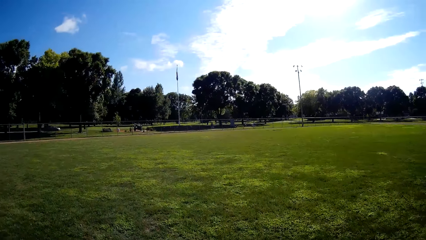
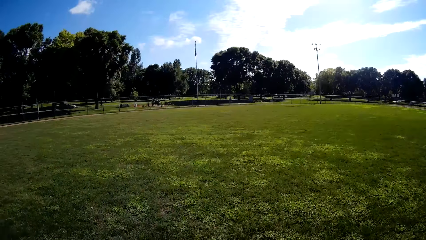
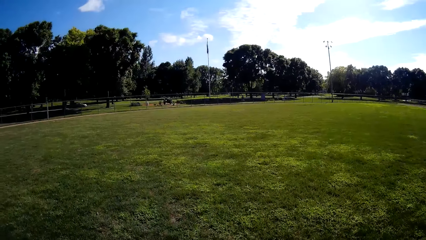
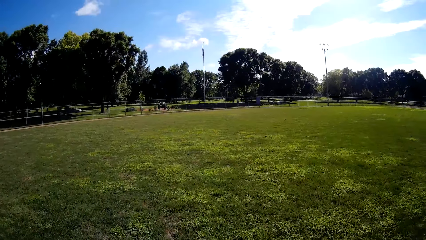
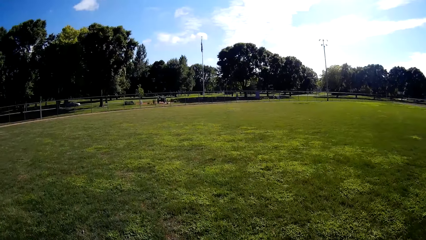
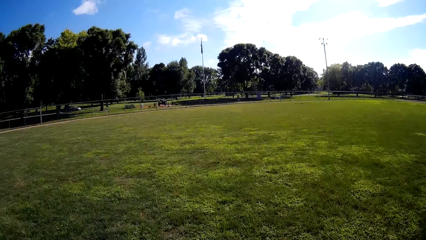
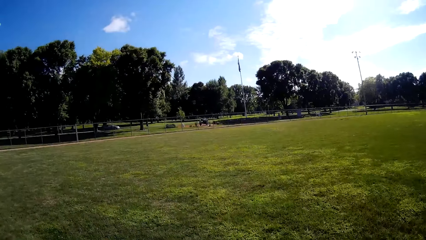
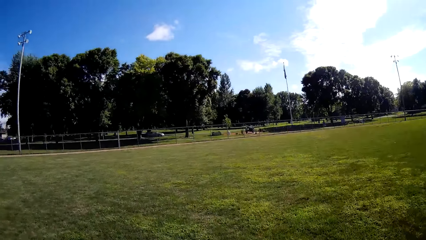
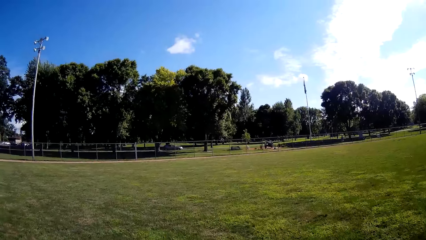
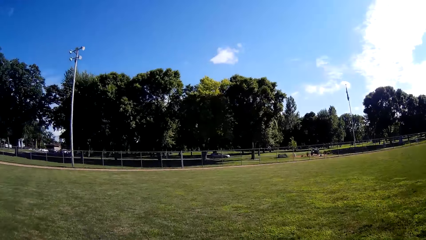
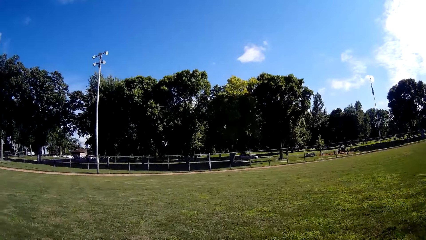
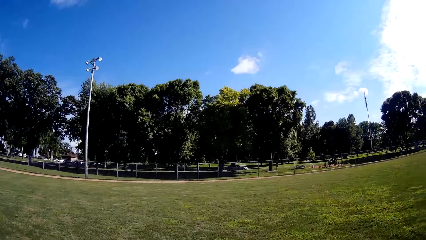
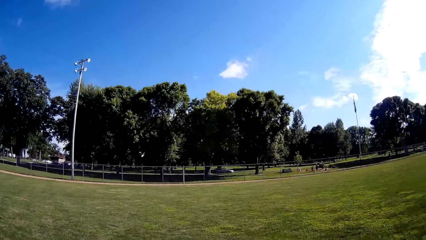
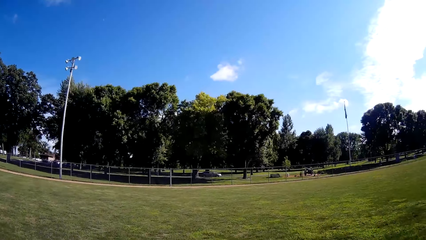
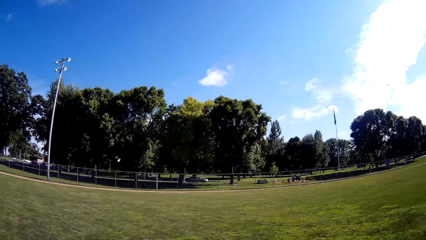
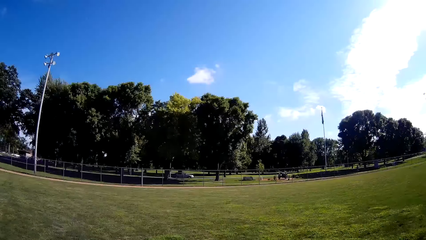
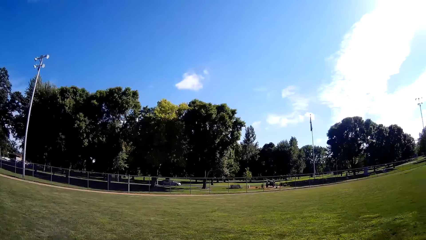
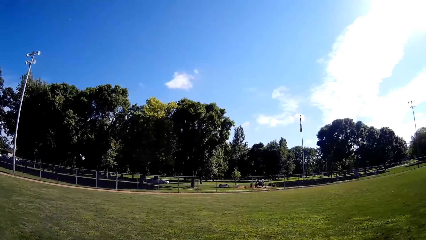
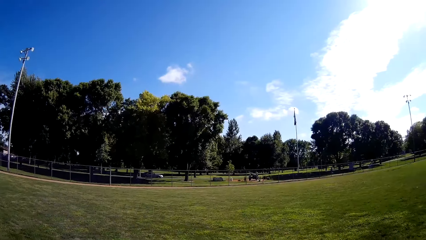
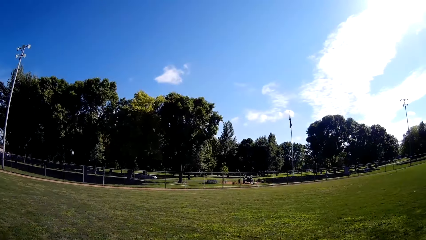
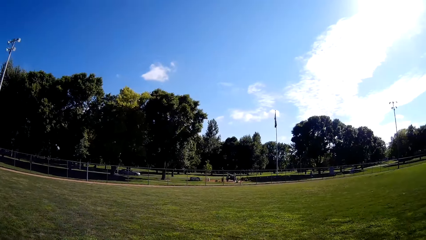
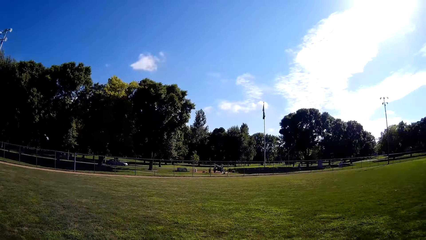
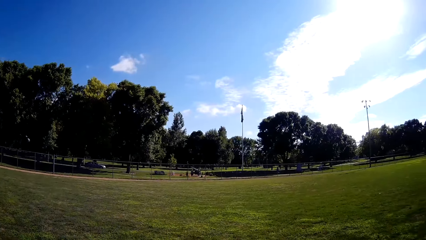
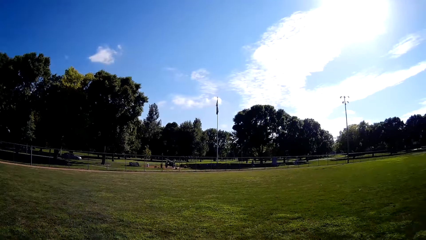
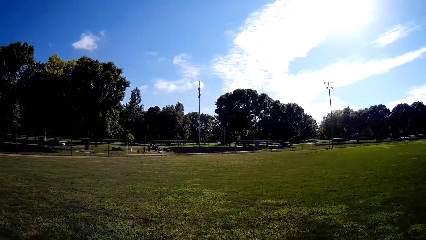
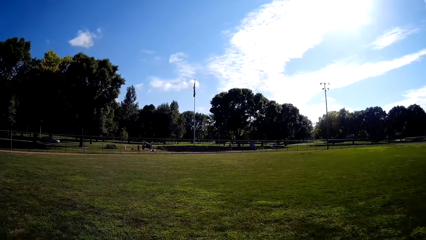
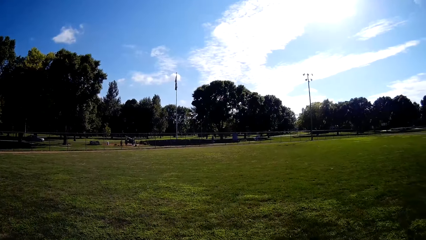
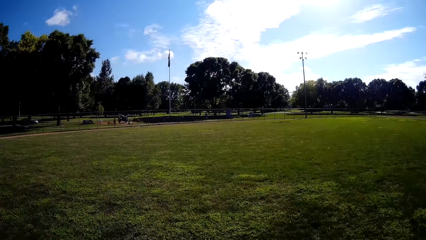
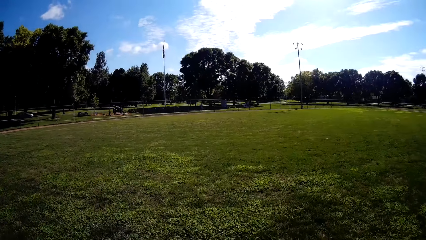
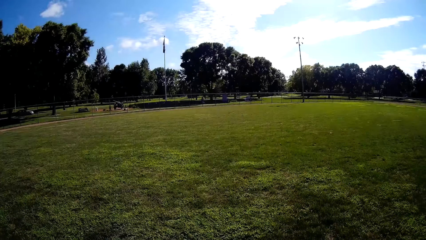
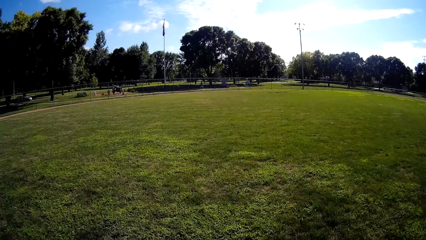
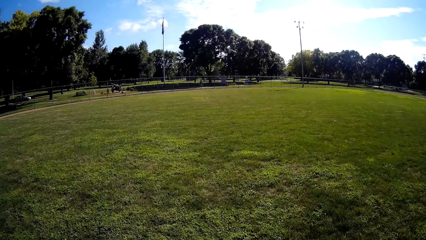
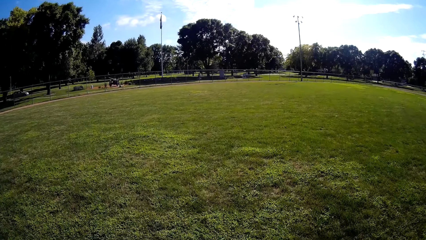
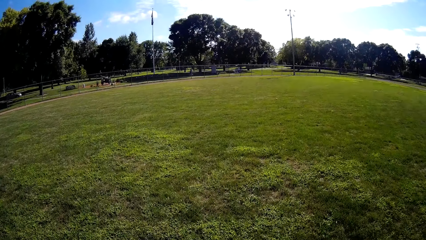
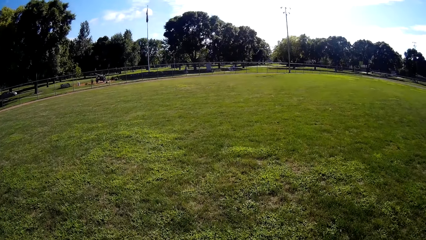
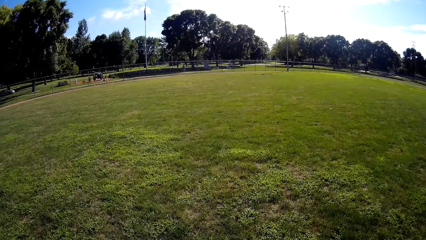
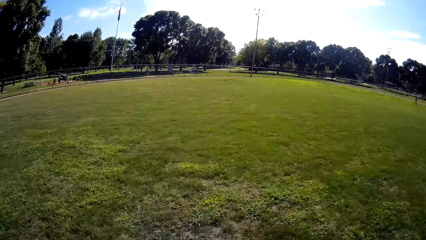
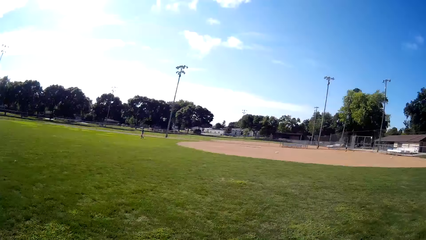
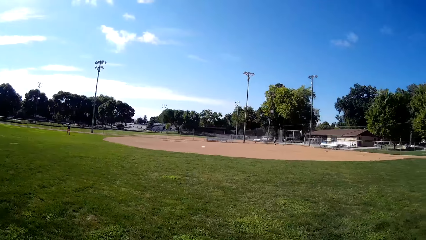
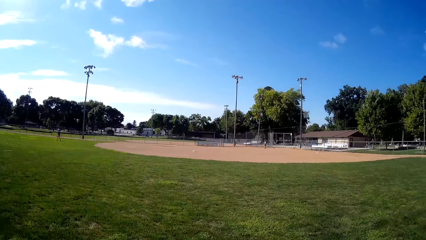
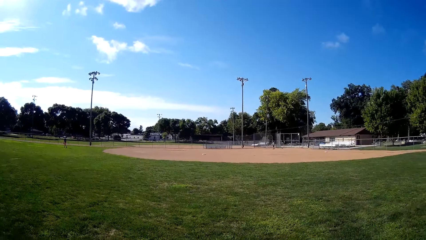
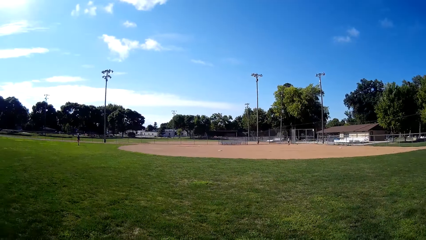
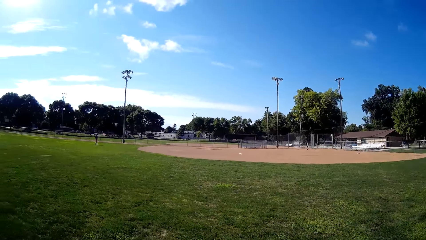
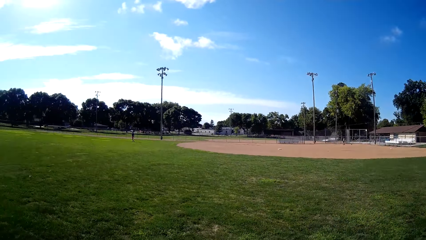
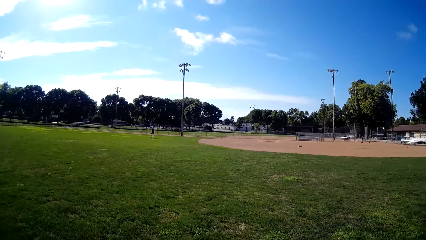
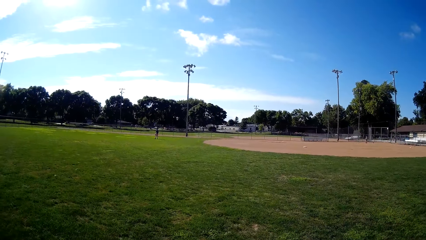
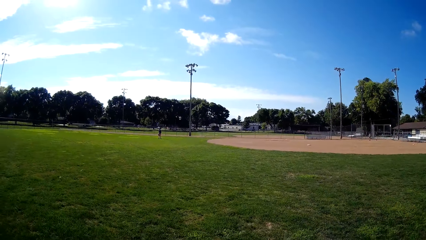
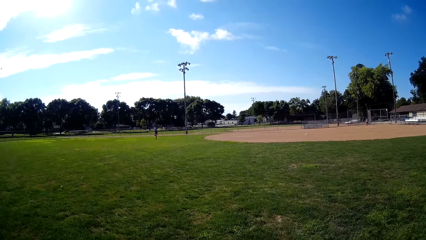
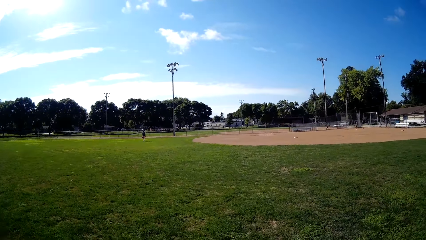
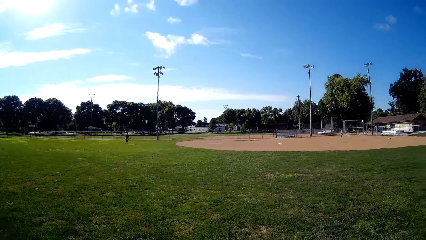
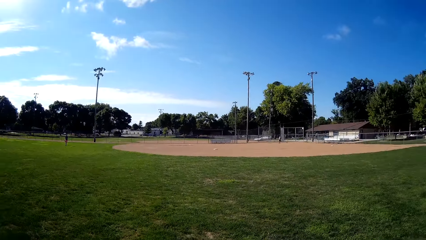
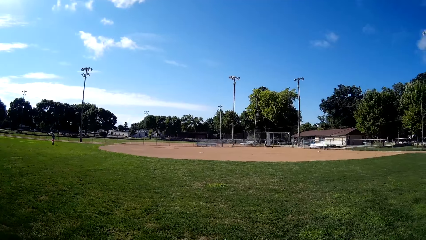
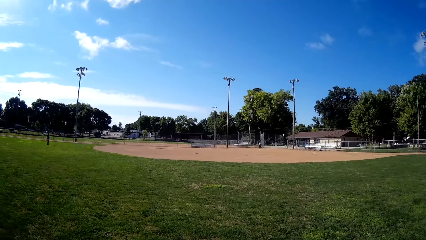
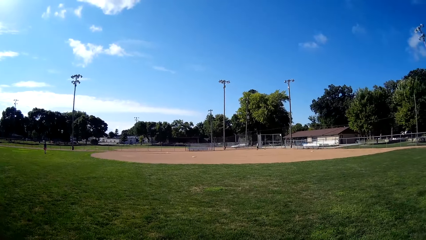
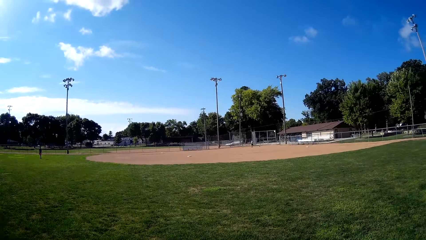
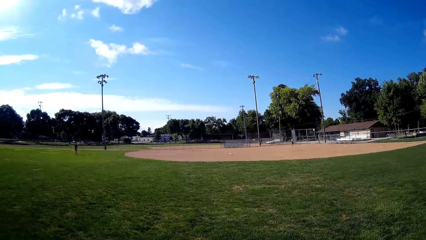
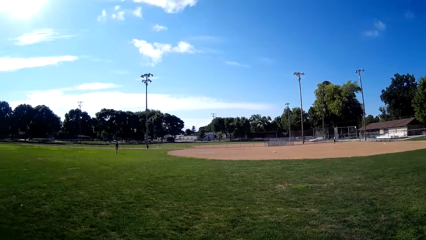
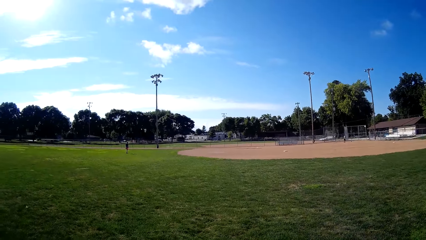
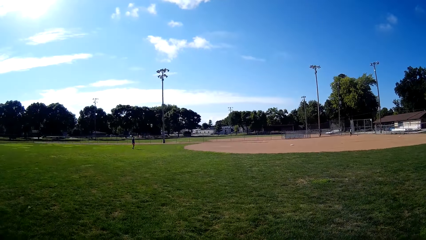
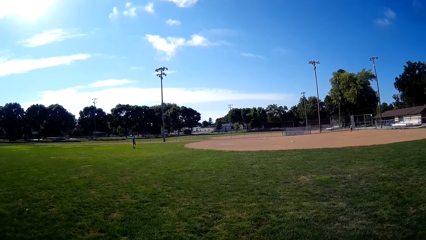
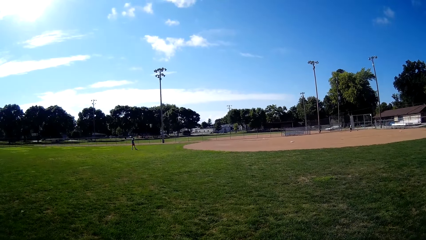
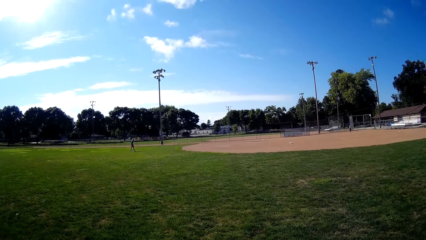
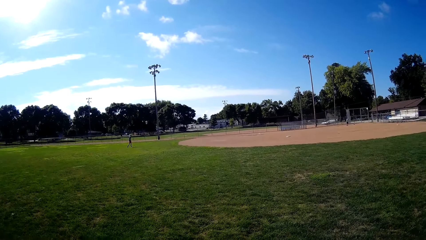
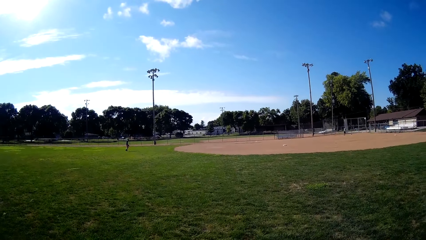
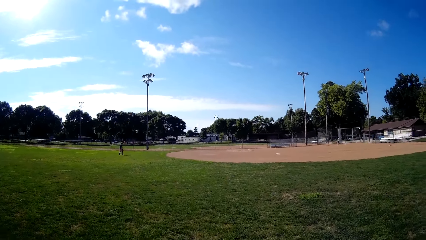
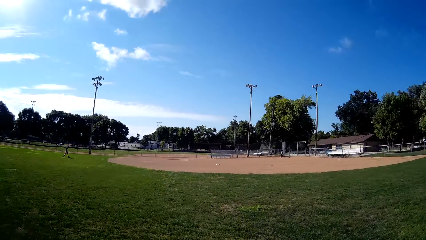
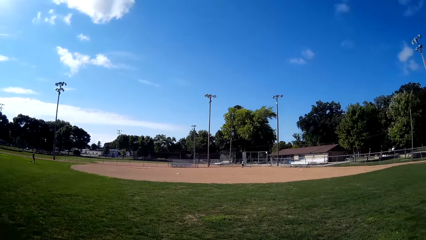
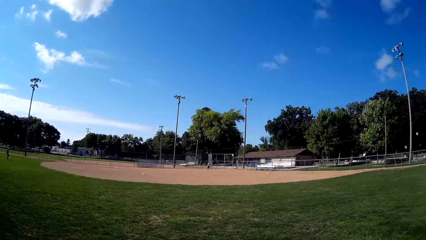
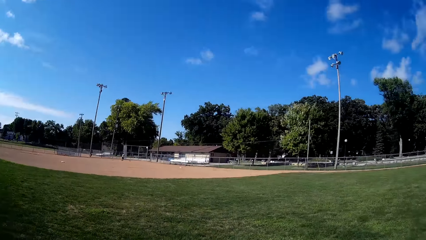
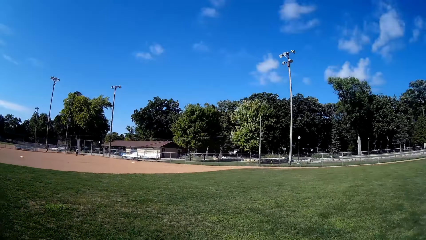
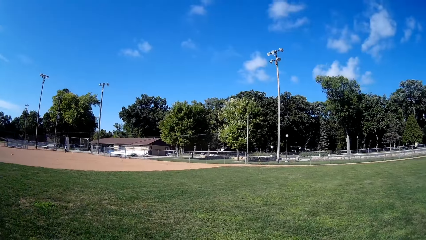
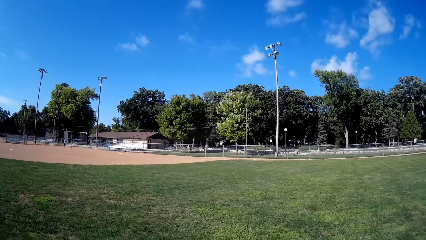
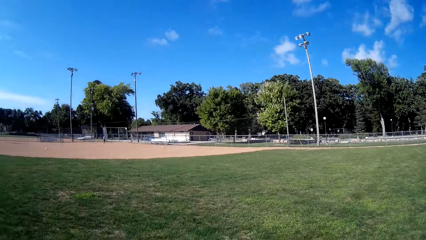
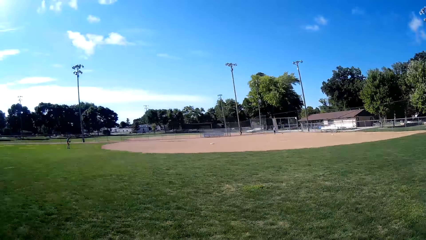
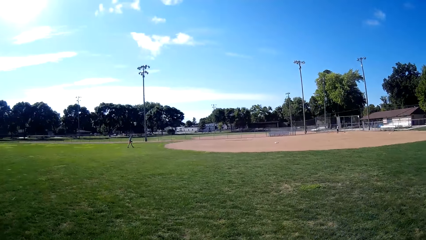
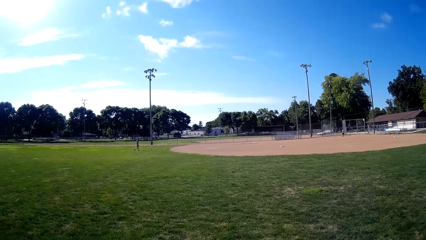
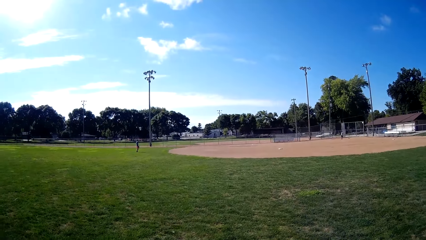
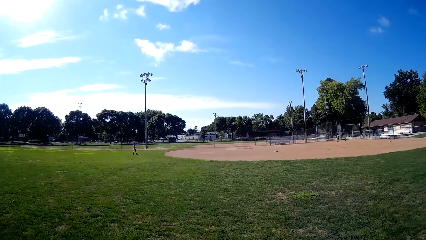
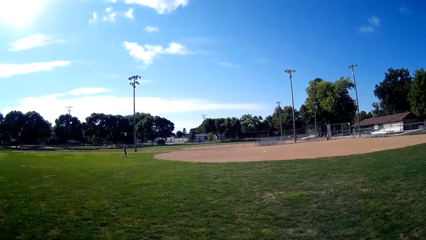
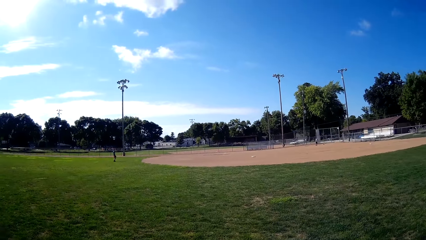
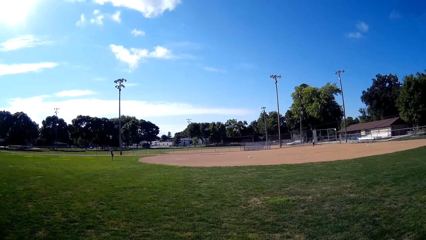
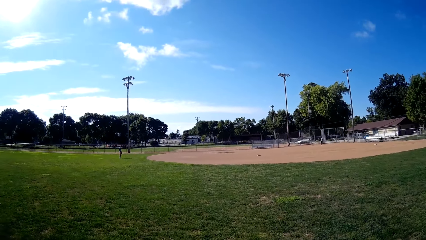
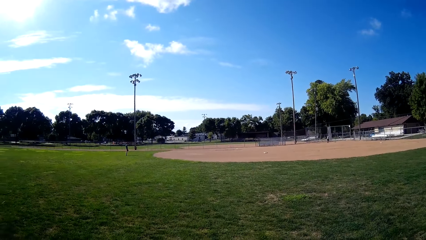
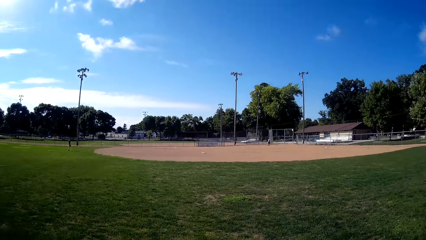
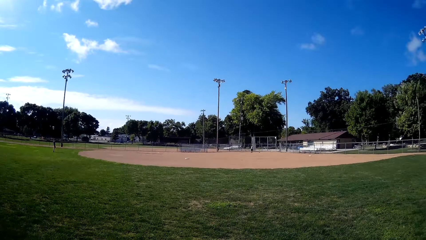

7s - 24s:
The camera wearer looks to his left. He walks around a field. He looks to his right. A person walks towards a baseball field.
